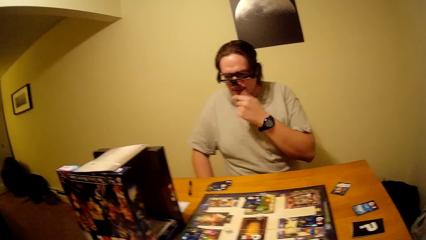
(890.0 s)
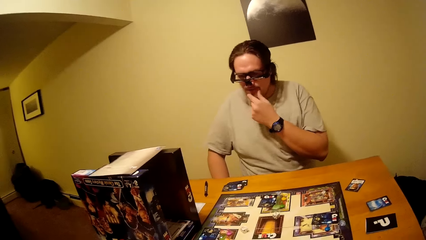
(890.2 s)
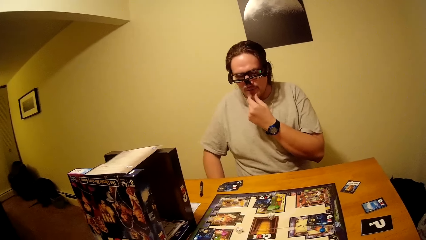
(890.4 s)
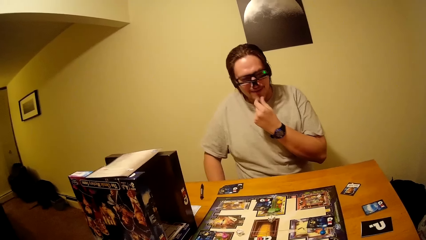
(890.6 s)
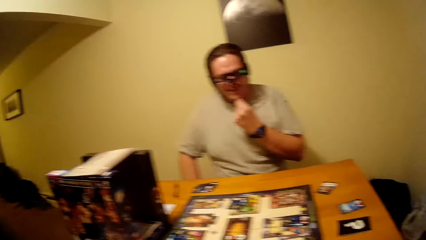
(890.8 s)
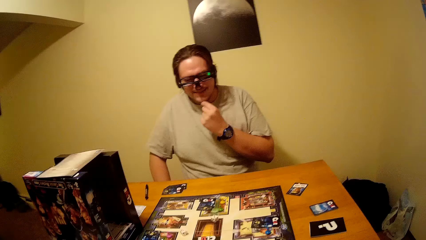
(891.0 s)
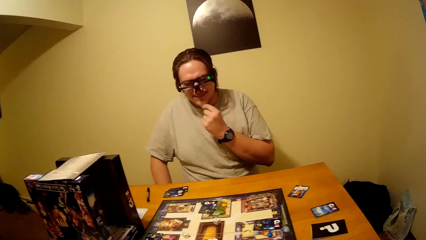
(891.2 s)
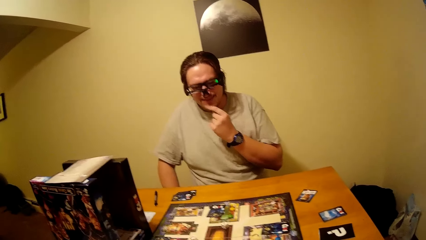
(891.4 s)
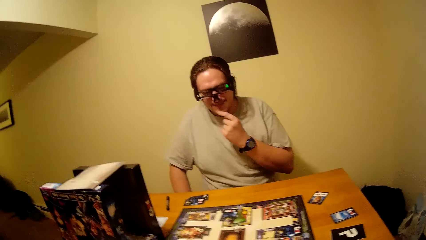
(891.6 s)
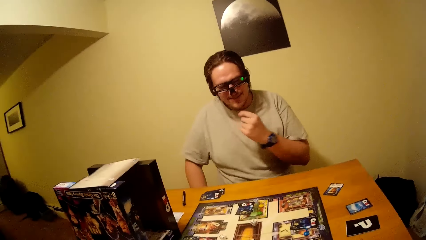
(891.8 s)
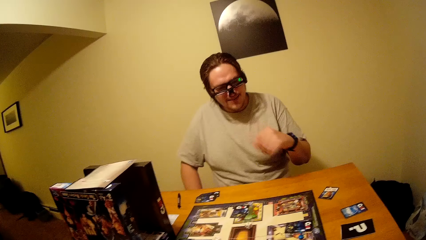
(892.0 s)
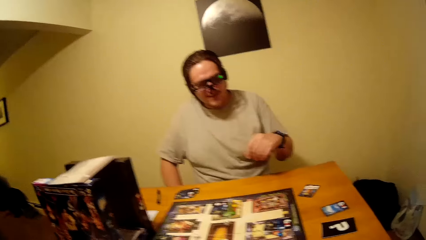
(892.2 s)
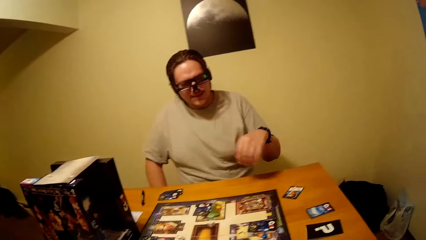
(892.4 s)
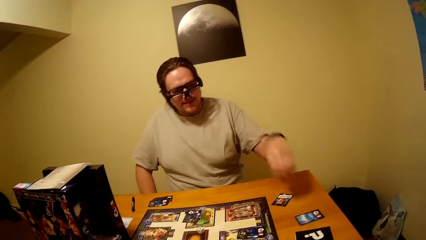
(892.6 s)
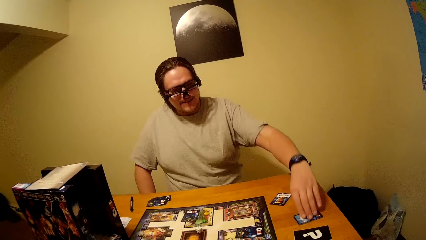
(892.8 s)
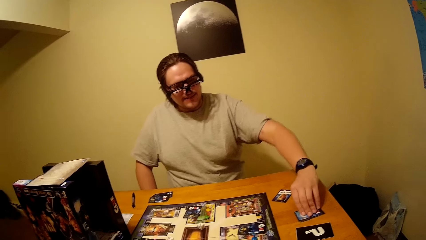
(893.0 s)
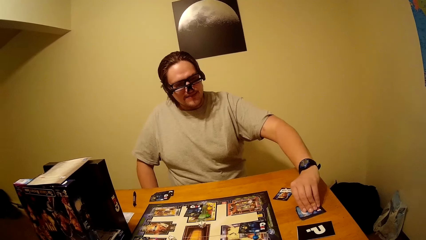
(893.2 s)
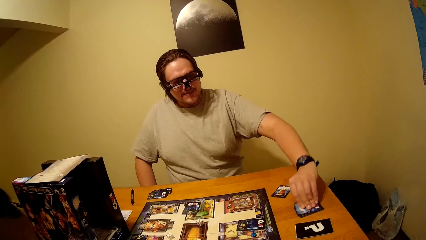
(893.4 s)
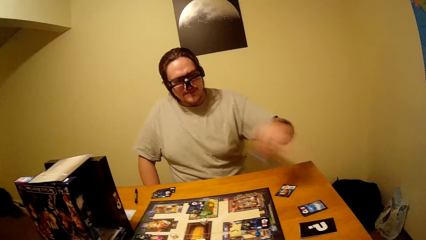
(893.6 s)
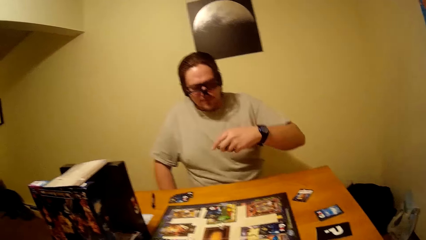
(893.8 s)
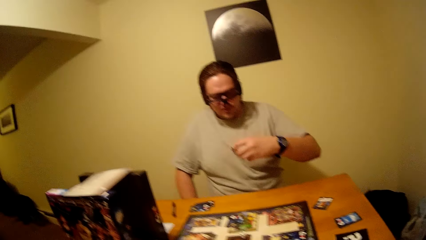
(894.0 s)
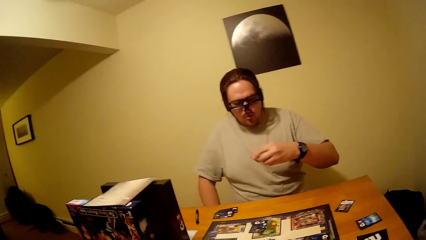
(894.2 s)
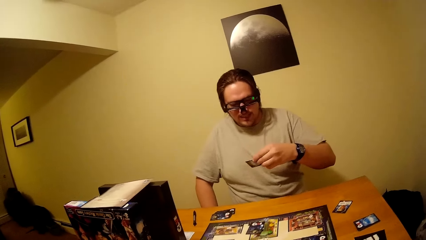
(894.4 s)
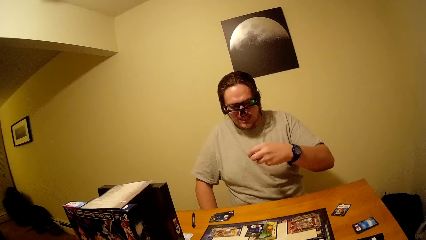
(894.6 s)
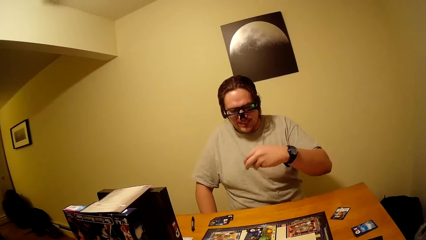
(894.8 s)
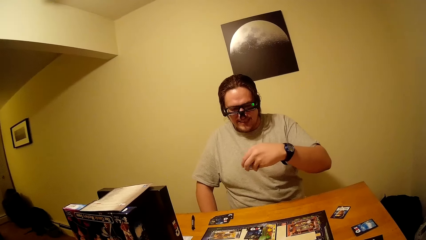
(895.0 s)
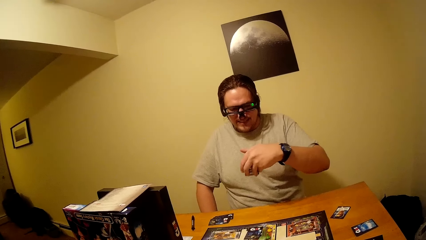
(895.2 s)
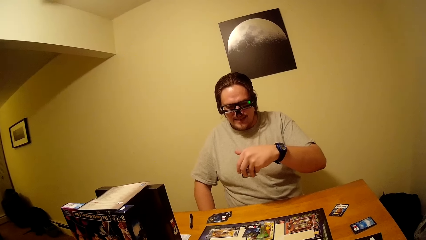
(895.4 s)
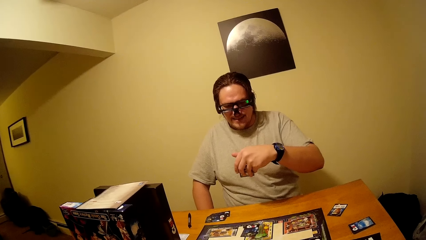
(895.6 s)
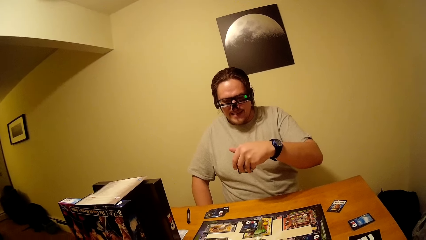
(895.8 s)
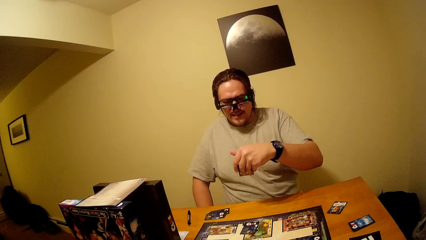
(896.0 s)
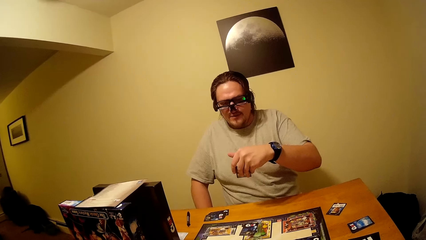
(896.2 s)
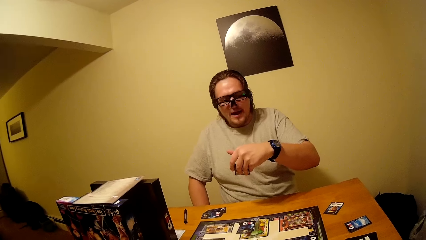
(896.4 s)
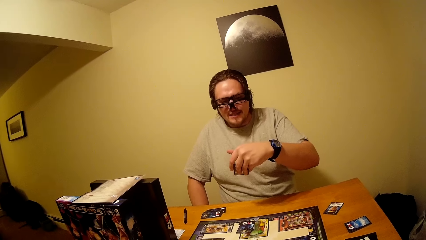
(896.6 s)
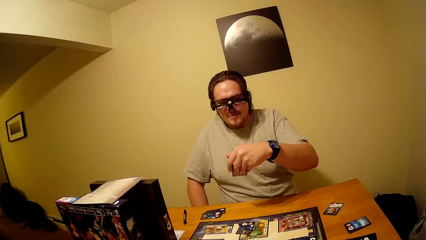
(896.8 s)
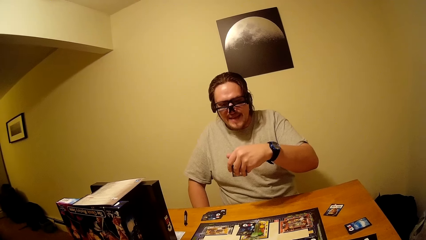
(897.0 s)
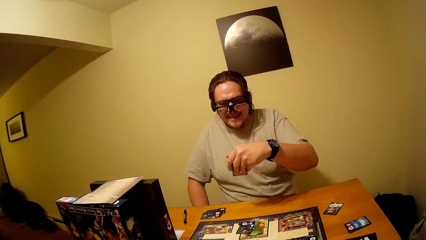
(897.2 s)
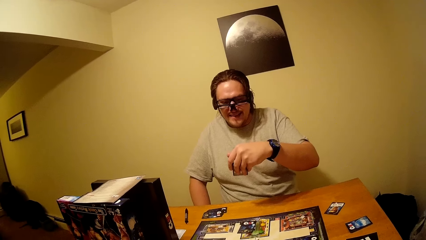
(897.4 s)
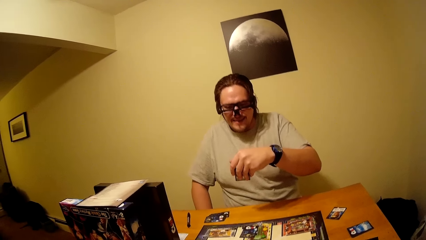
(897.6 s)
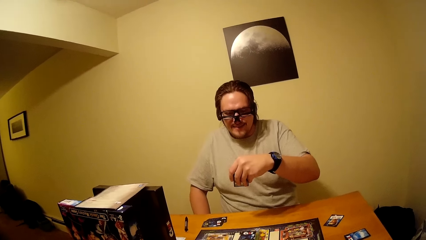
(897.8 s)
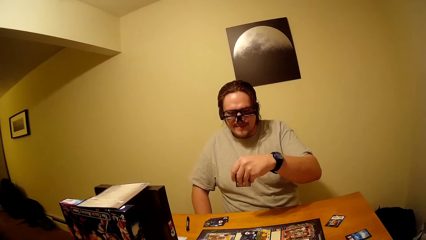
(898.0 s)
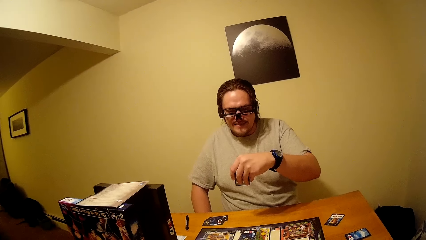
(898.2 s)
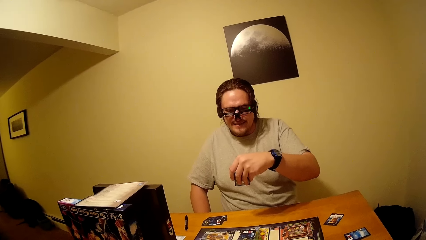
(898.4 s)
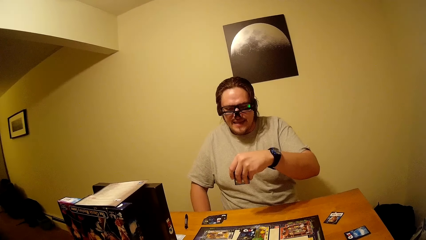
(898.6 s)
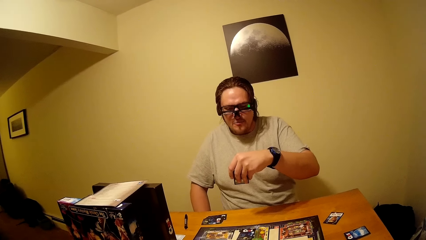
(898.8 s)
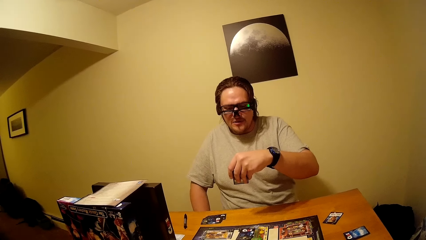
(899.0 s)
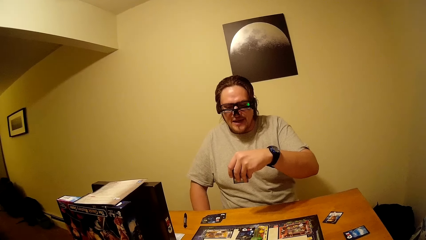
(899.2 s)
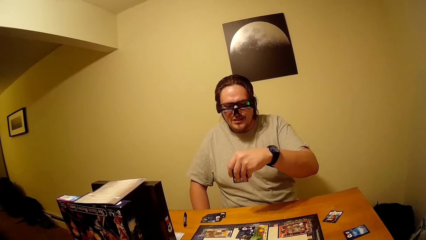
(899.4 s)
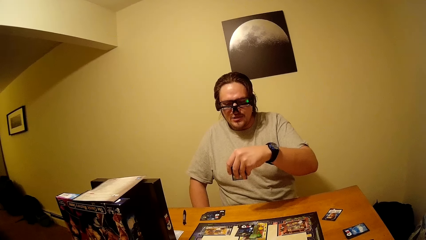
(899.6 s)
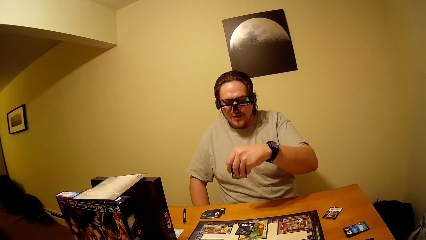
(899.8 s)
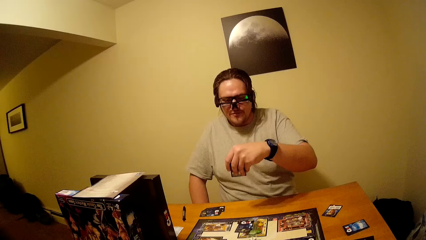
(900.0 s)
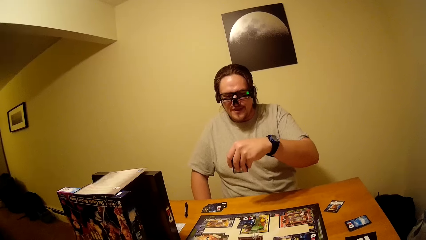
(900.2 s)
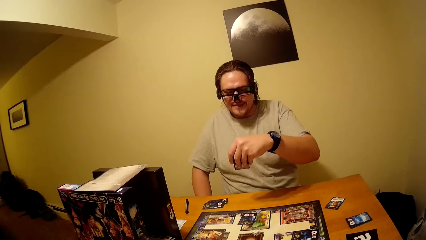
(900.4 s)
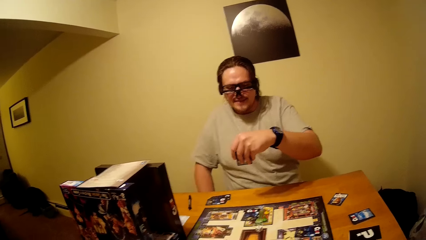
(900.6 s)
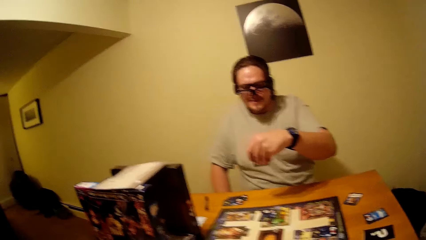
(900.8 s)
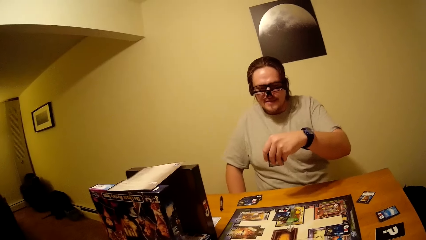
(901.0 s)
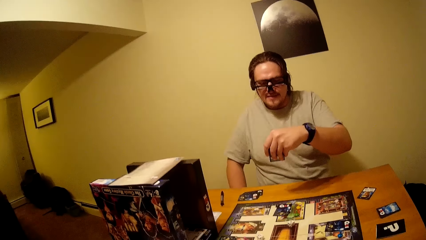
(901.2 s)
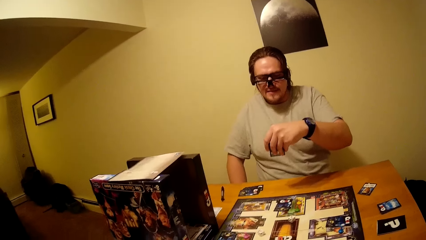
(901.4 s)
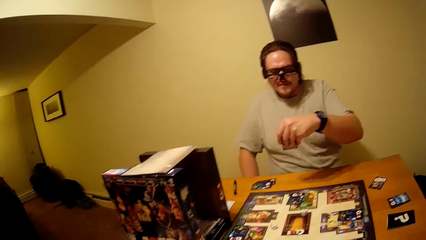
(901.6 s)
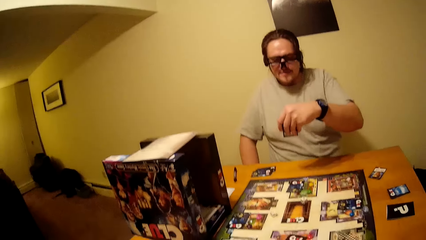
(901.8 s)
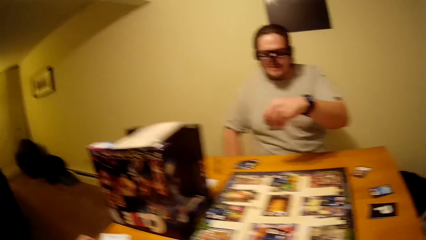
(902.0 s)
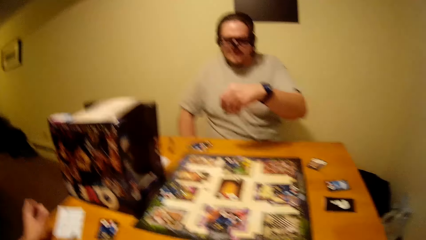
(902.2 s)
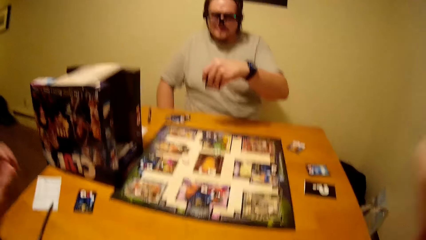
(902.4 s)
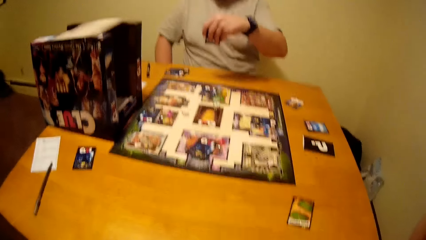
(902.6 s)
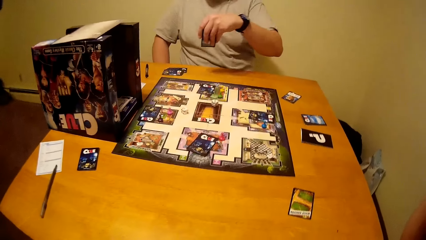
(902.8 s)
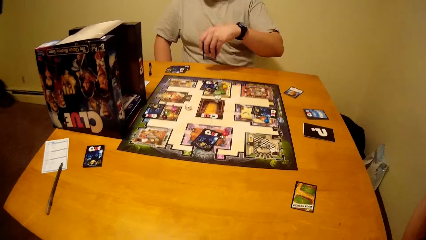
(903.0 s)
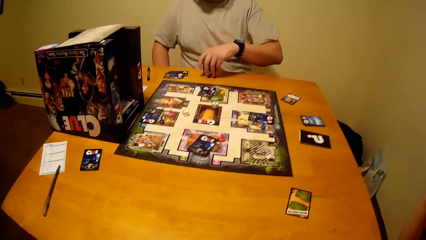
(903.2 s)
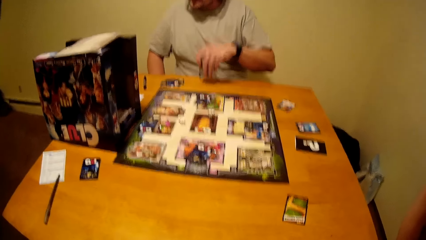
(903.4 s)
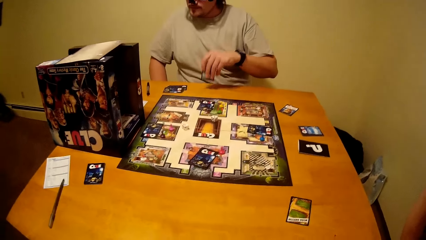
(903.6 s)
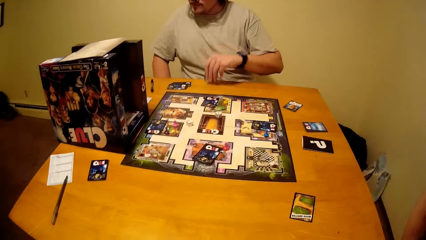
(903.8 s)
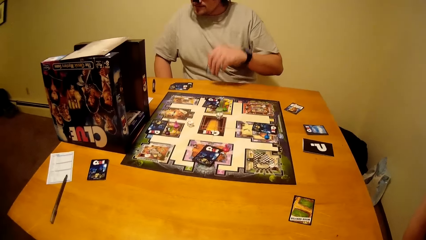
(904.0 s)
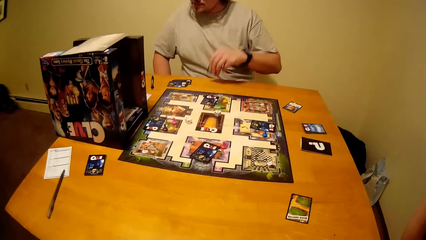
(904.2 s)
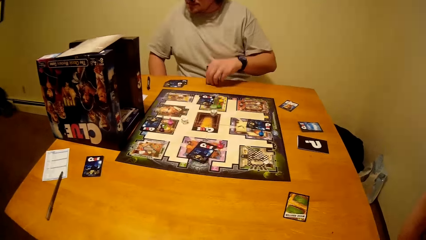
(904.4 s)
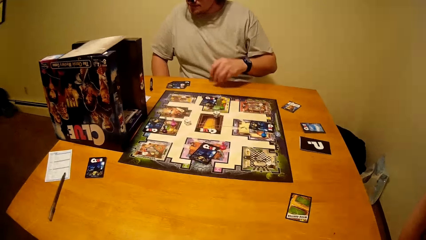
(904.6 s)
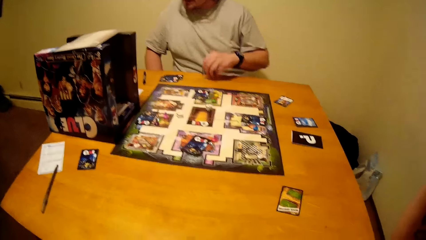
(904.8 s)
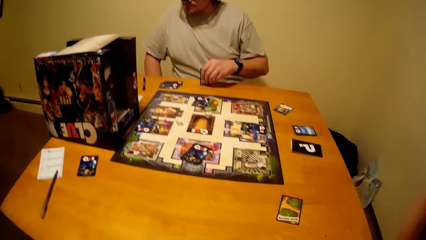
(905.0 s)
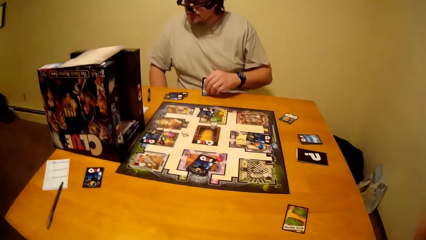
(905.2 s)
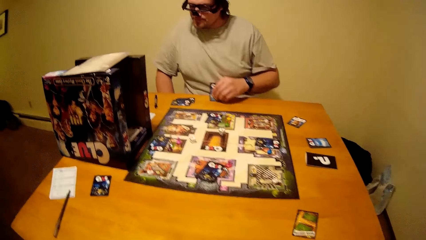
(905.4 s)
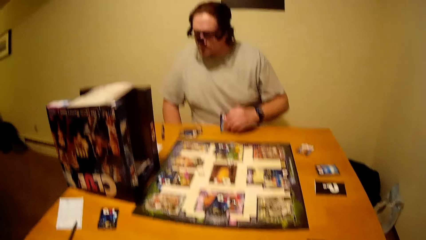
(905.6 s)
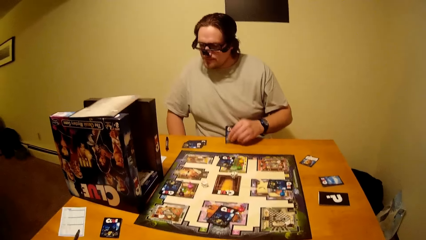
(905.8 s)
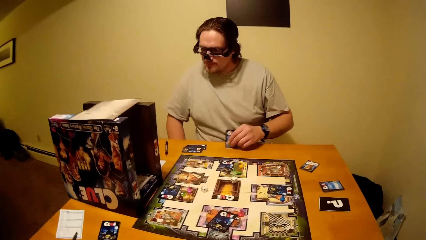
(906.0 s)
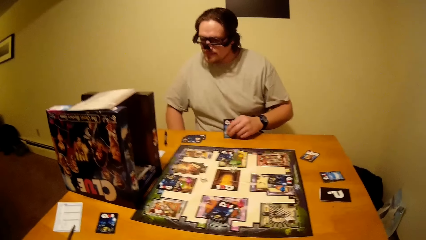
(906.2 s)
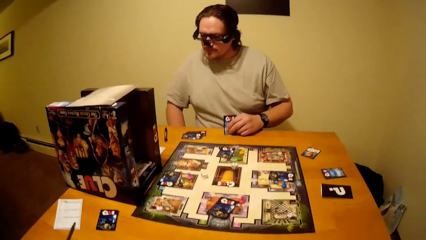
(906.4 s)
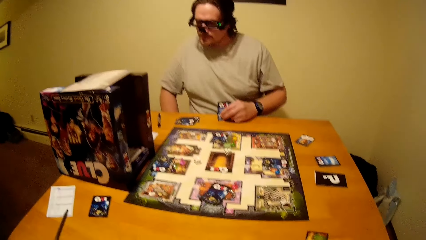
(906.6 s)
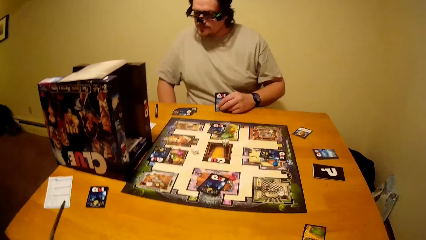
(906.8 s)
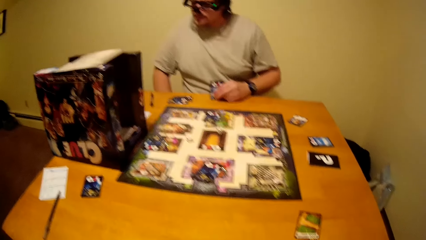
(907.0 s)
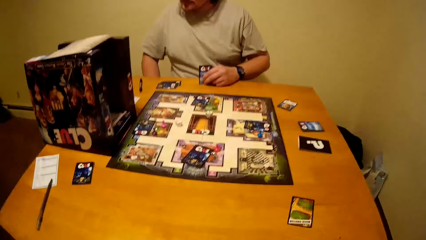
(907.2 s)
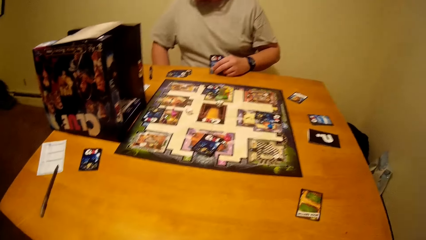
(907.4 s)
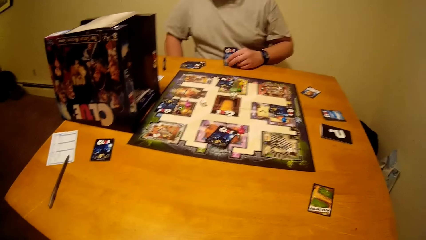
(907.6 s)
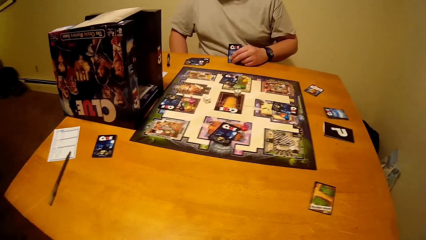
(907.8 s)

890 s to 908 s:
A man touches the cheek with the right hand. The man picks a card from the table and checks the card in his hand. The man reads on the card. The camera wearer raises both hands towards something. The man taps the card on the table.
